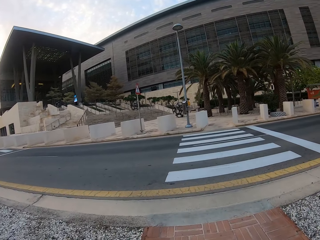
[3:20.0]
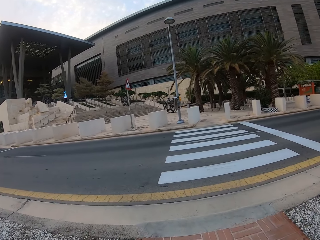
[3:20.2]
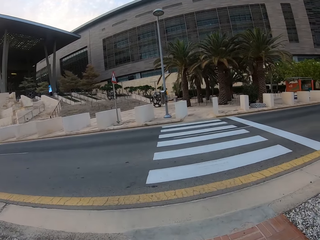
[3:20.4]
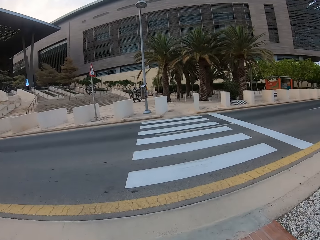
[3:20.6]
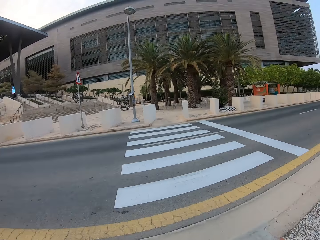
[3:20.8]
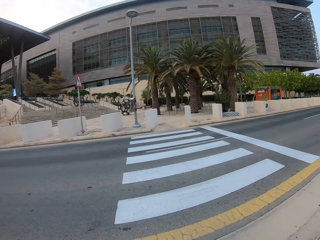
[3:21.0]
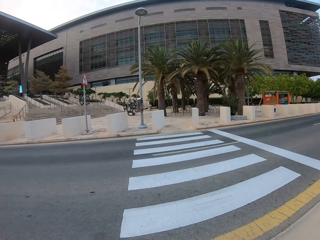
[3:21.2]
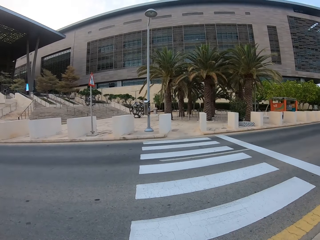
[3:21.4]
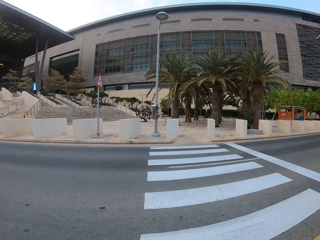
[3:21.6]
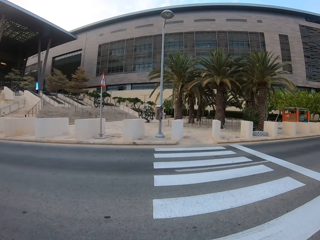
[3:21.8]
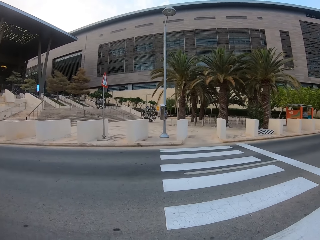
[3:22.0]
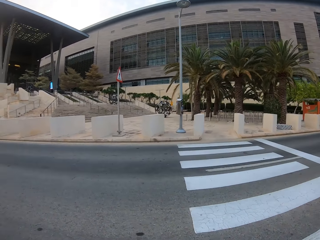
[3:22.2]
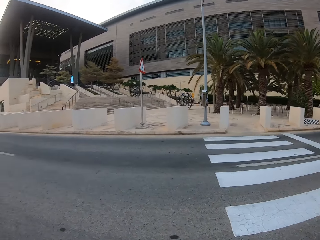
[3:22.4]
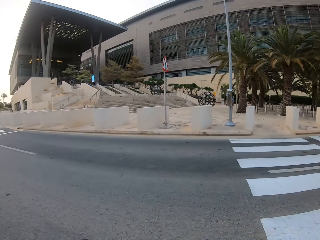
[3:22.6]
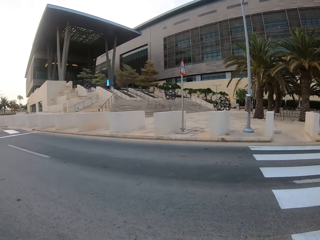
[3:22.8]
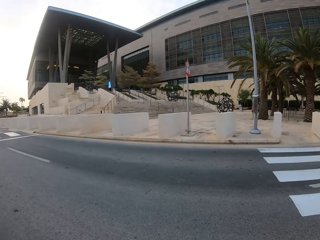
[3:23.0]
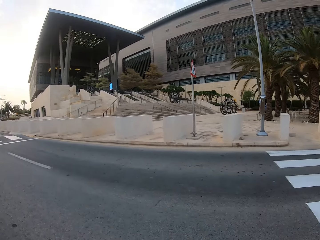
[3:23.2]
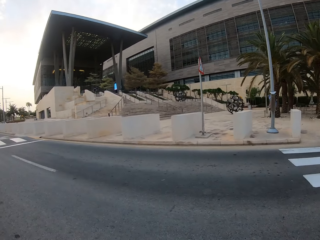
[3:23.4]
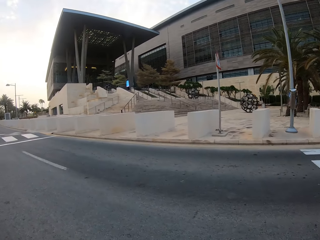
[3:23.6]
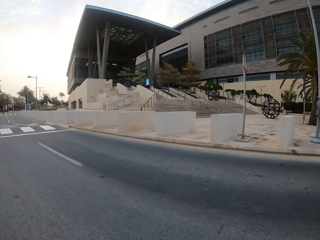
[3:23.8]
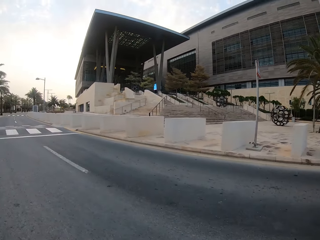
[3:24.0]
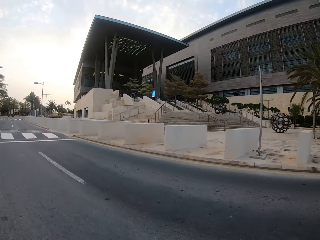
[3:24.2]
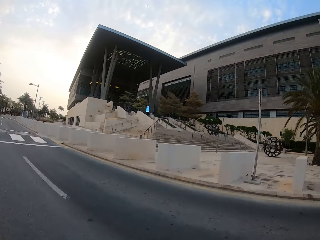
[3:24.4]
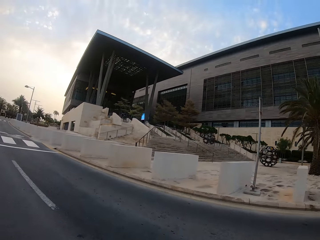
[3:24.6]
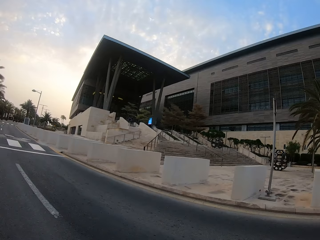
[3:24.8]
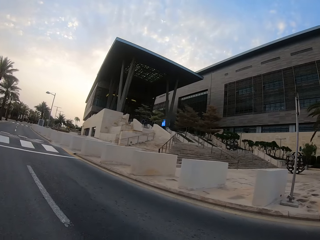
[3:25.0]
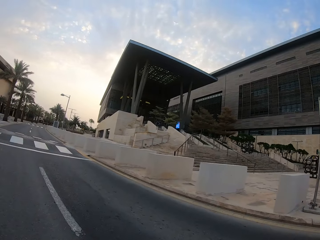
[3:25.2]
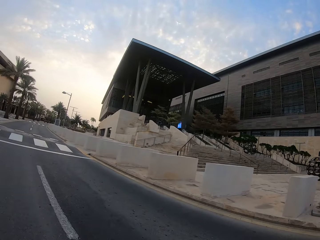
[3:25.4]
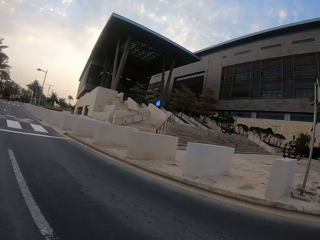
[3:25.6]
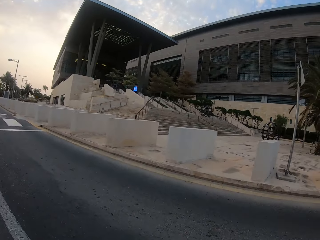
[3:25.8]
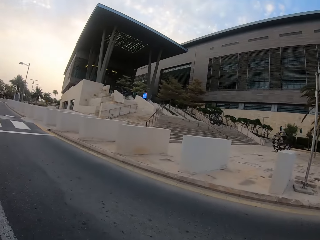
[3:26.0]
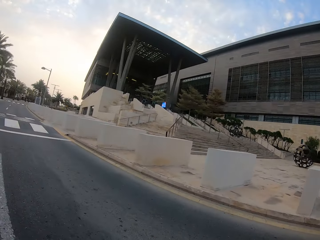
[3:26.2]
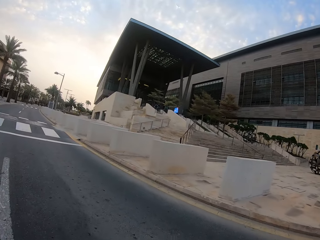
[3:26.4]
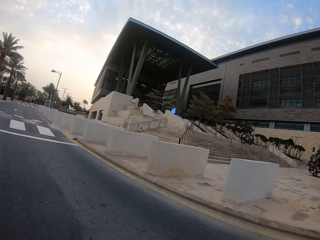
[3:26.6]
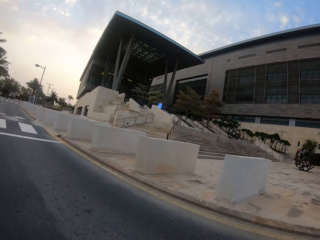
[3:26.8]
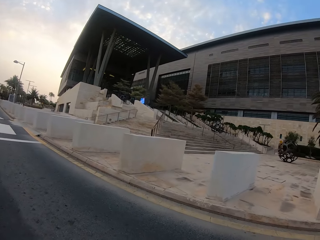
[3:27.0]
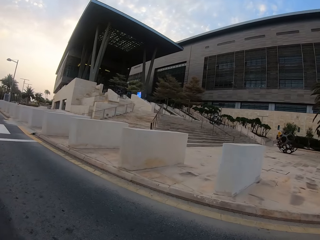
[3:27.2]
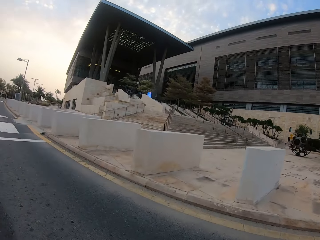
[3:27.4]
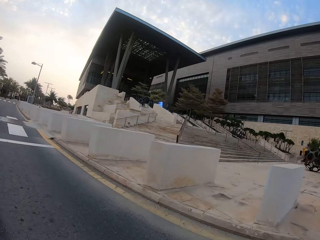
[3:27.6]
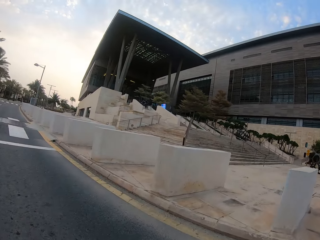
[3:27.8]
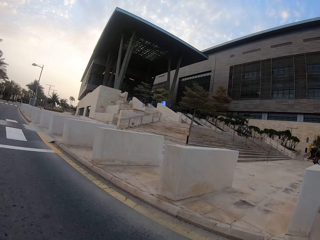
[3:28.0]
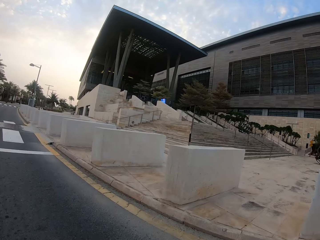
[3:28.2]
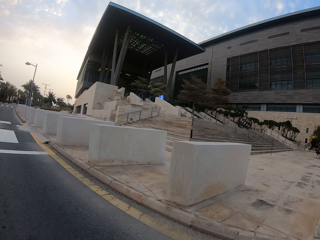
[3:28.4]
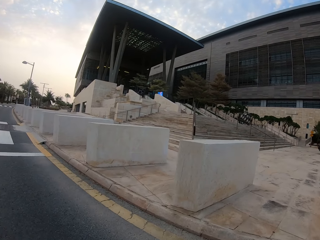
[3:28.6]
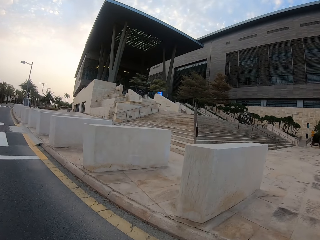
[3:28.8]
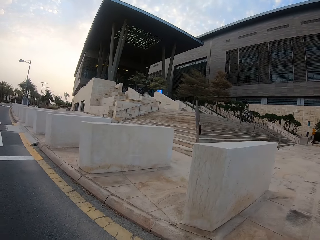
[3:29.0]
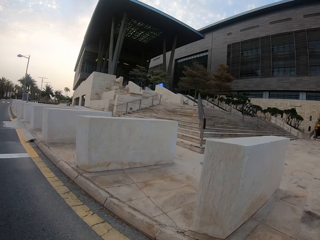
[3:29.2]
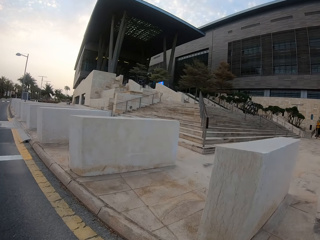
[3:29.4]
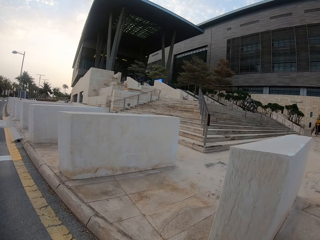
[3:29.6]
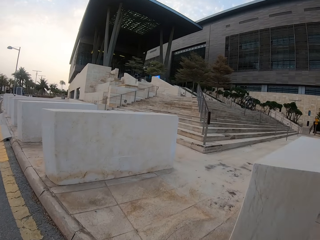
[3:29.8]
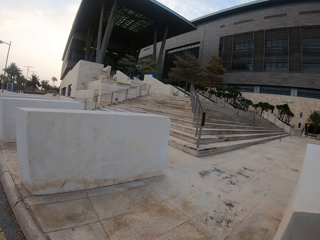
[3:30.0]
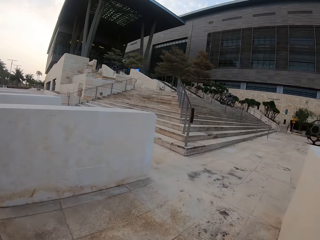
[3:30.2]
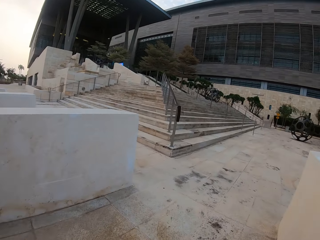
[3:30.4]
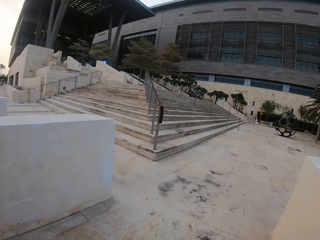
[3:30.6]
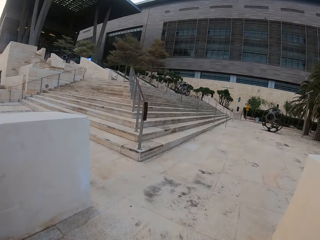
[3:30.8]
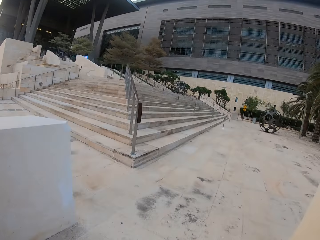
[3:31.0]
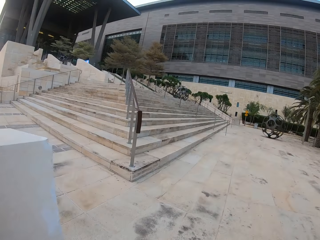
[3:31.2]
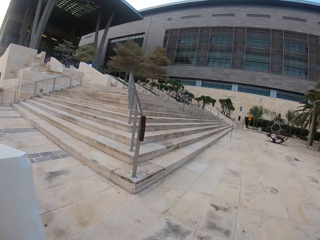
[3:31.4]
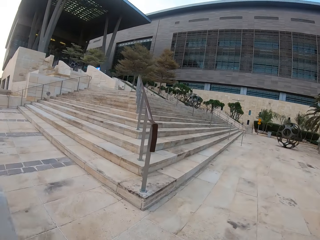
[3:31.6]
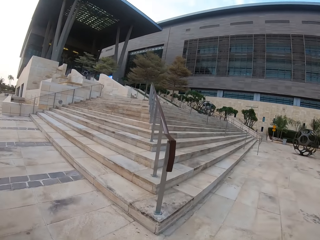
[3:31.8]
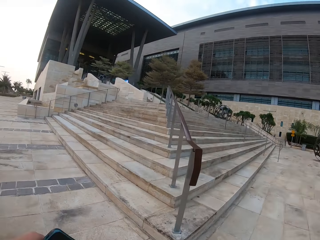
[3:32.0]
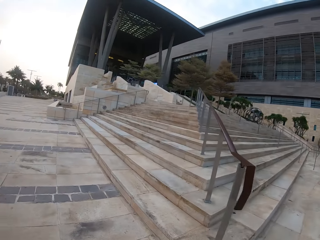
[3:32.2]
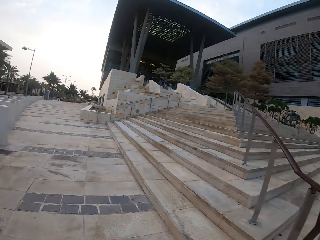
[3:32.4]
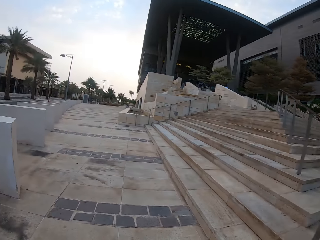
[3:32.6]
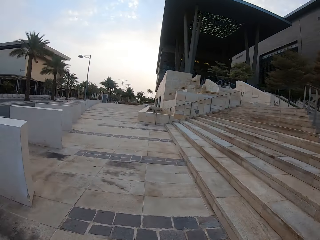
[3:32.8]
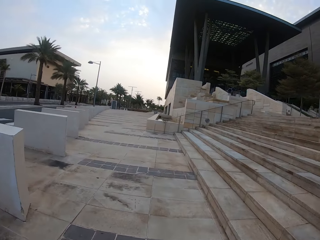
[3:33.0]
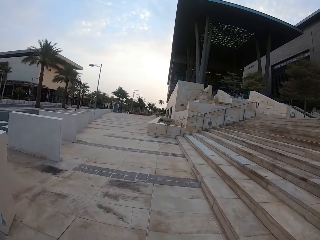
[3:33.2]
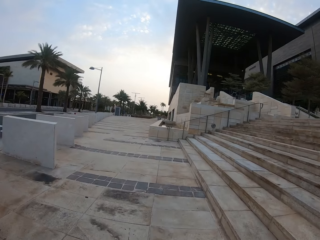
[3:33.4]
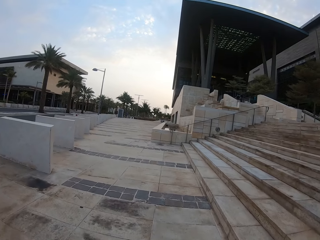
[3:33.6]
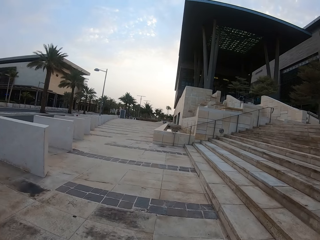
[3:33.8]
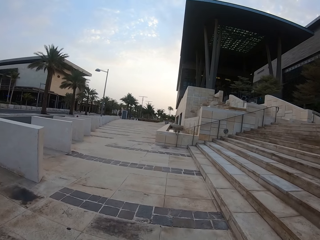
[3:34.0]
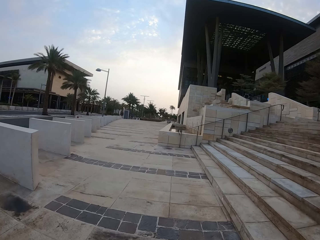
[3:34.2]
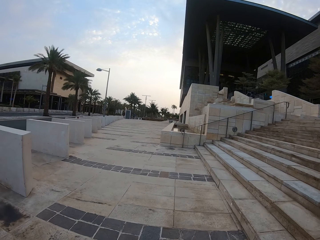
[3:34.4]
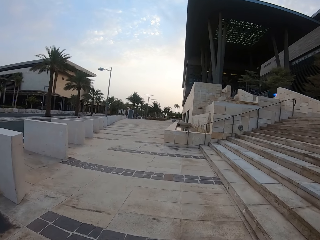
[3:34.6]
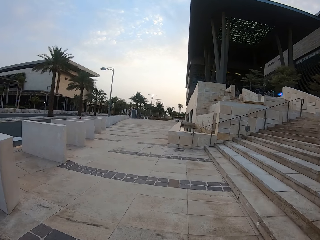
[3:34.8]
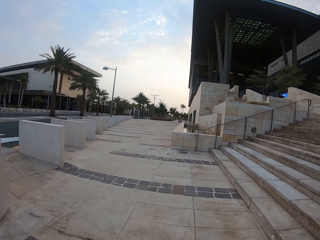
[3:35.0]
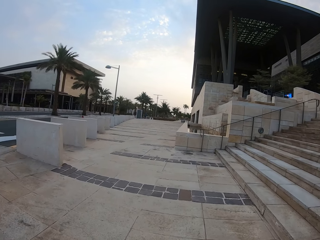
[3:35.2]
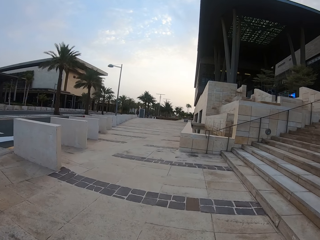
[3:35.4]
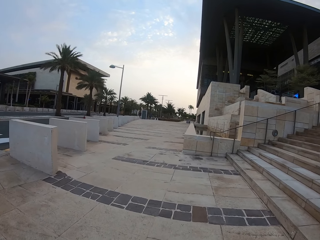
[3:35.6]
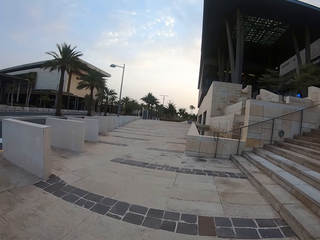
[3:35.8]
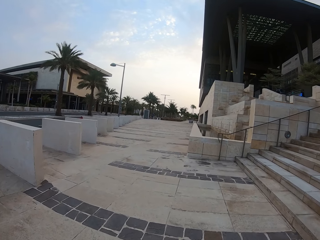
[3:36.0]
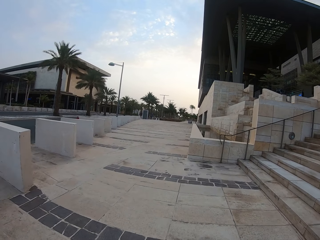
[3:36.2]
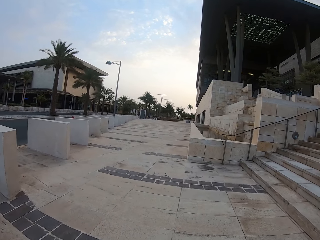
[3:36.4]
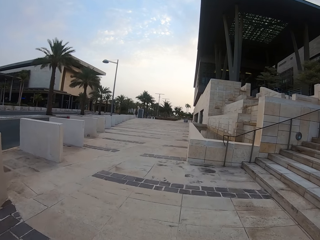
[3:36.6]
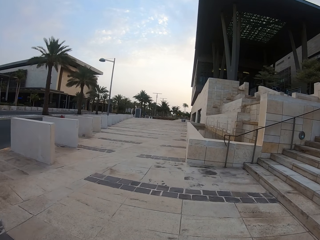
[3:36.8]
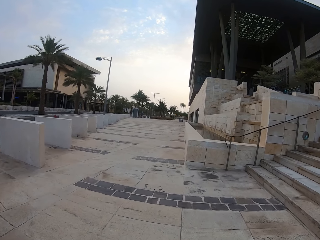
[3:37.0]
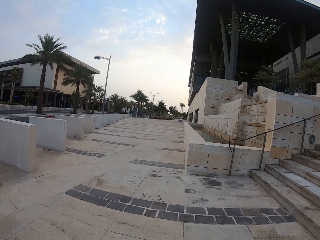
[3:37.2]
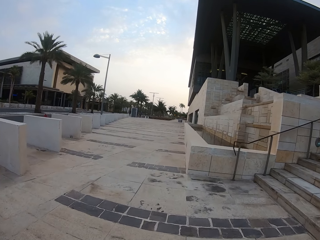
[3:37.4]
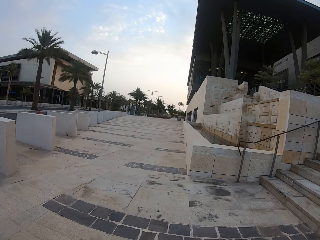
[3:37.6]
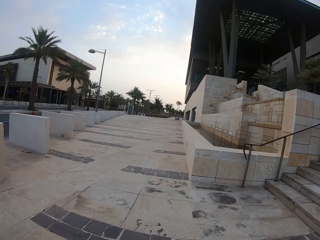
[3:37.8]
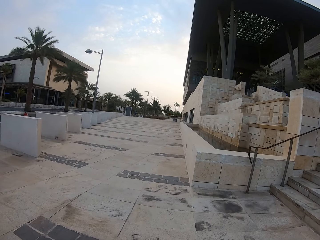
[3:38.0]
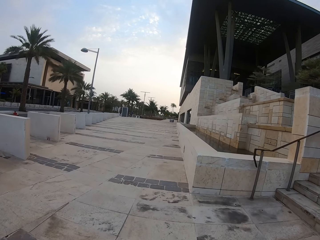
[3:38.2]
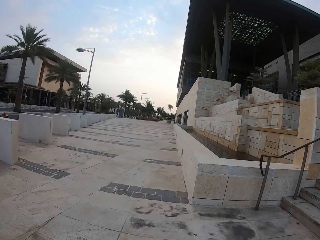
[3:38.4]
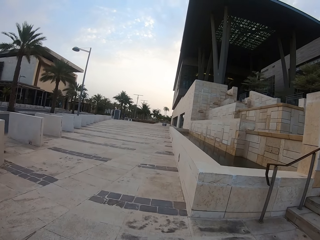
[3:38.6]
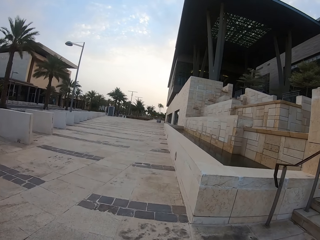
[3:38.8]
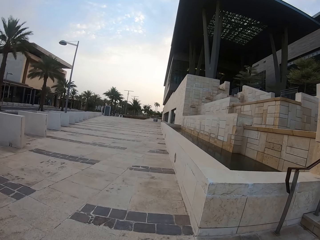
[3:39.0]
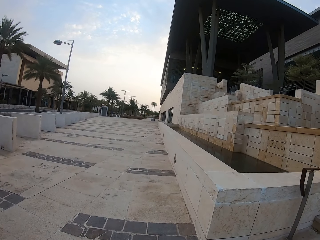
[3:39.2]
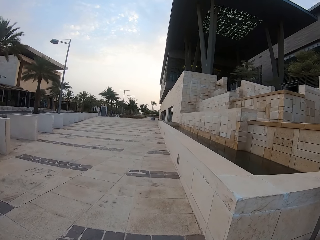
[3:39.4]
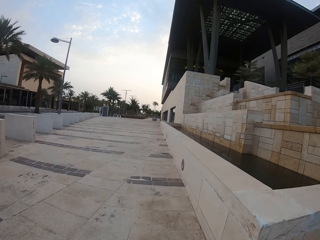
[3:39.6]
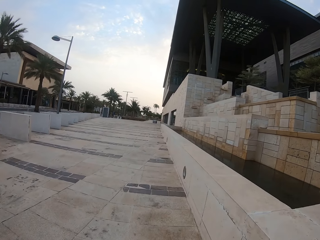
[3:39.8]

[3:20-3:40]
The camera wearer walks along the sidewalk.

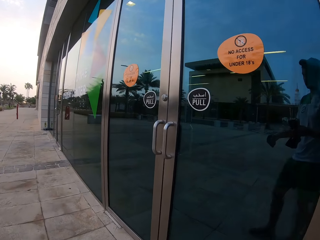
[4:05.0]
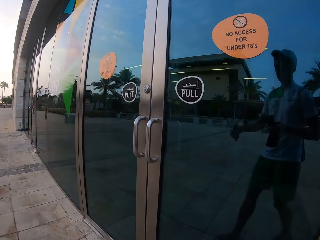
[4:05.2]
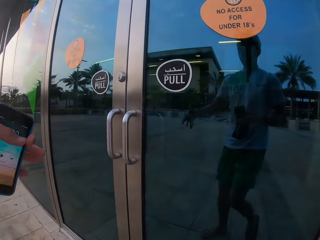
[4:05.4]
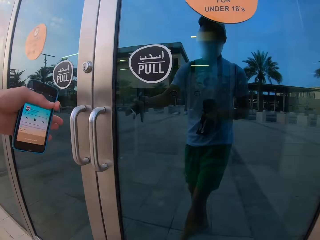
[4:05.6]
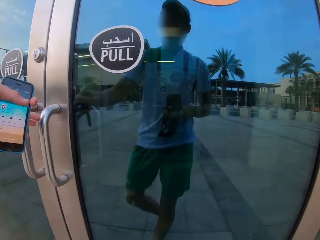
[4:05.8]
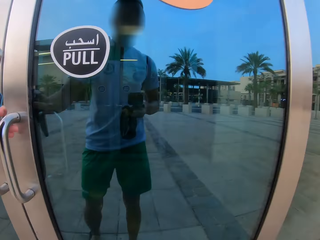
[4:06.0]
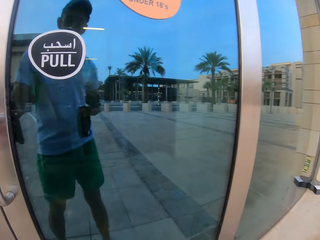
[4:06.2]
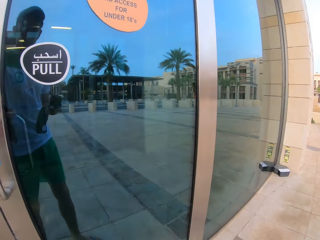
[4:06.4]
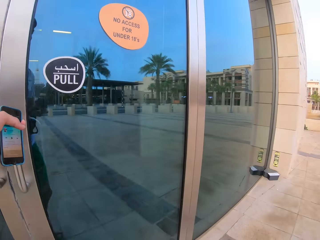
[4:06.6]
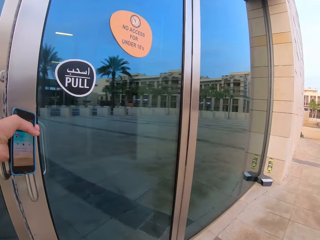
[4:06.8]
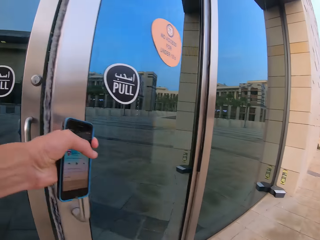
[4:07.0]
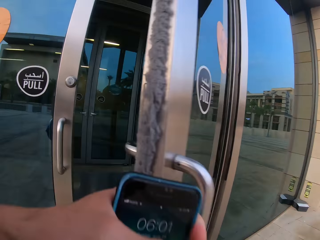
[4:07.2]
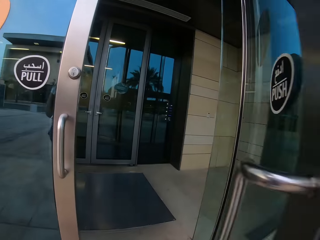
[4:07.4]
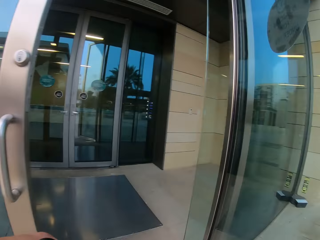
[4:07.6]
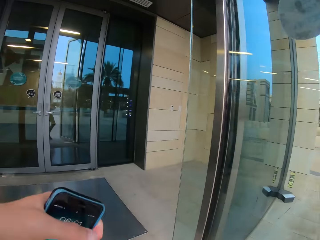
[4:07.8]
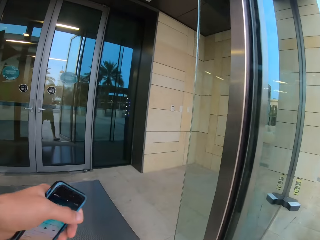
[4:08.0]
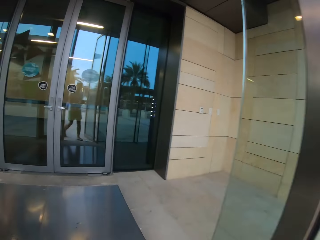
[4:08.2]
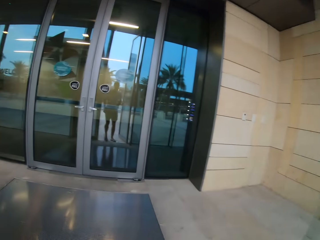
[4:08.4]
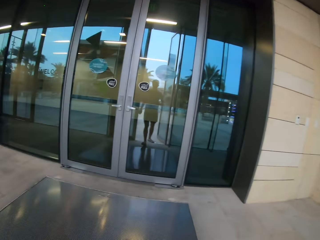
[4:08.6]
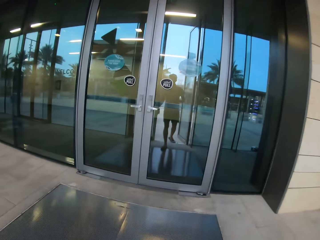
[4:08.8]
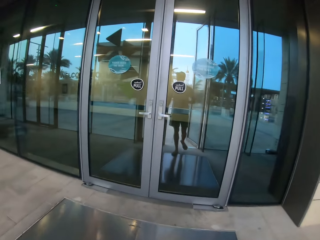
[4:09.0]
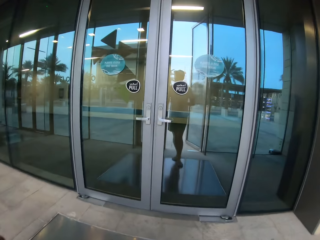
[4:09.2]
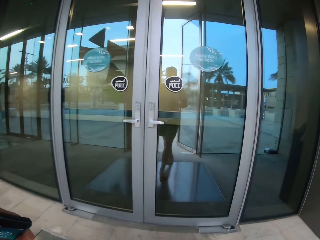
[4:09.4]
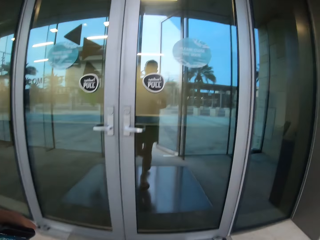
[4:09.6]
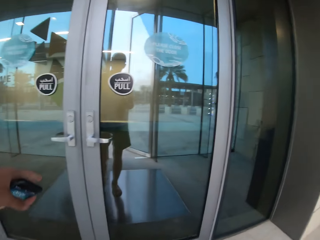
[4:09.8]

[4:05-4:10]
The camera wearer opens the door and walks in the house.
